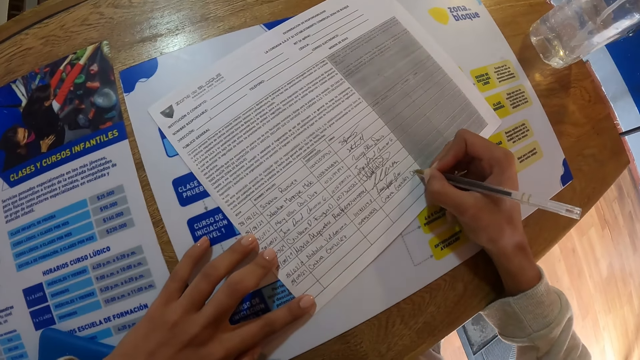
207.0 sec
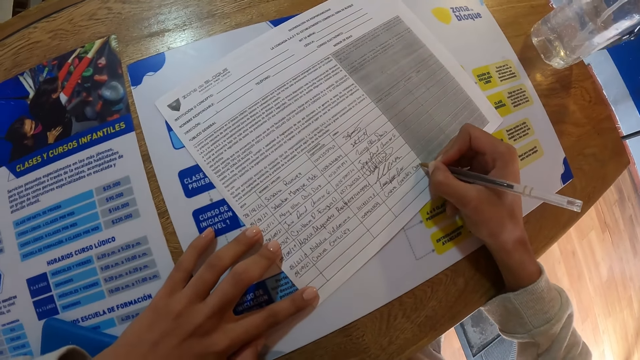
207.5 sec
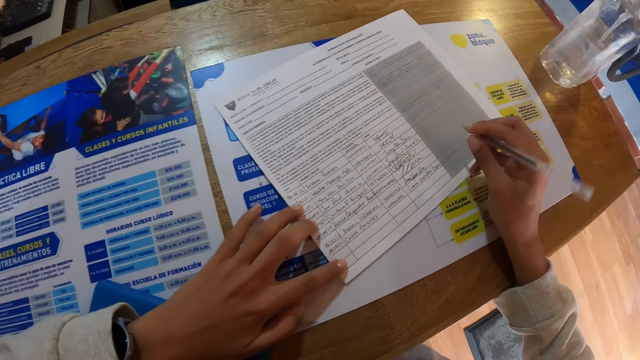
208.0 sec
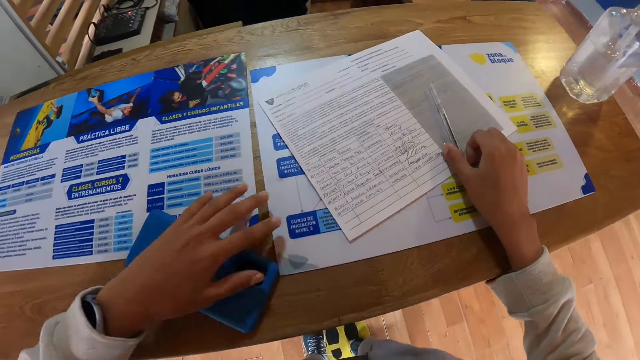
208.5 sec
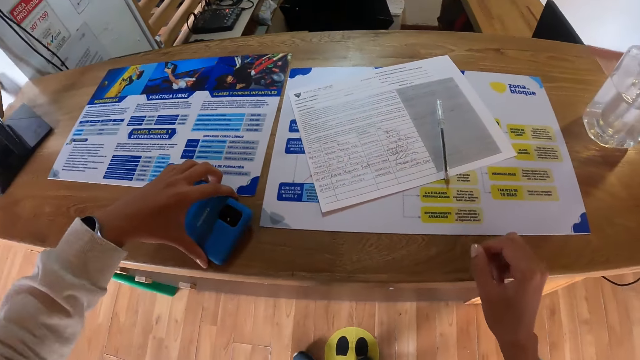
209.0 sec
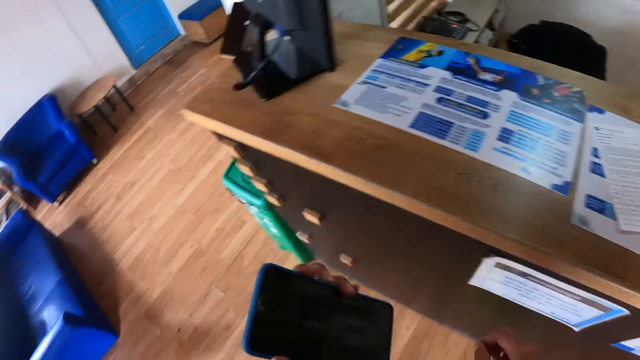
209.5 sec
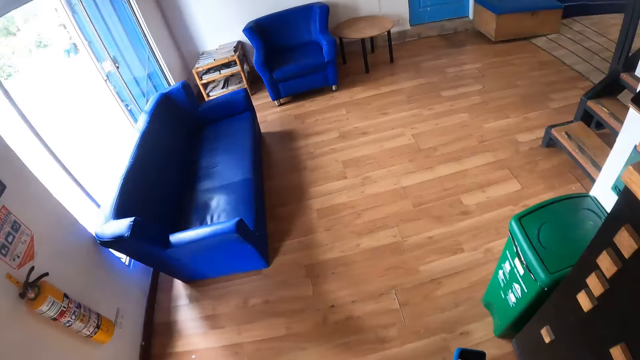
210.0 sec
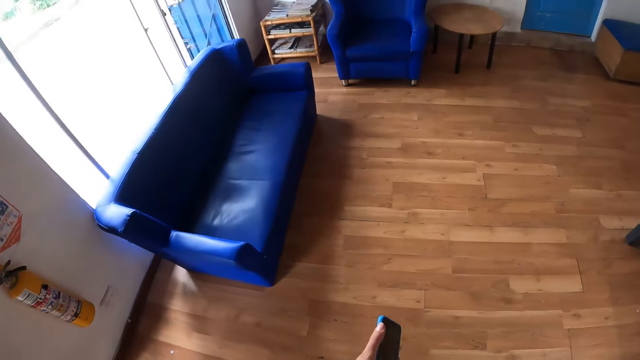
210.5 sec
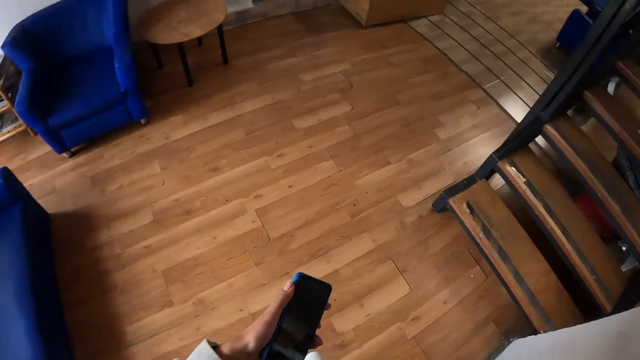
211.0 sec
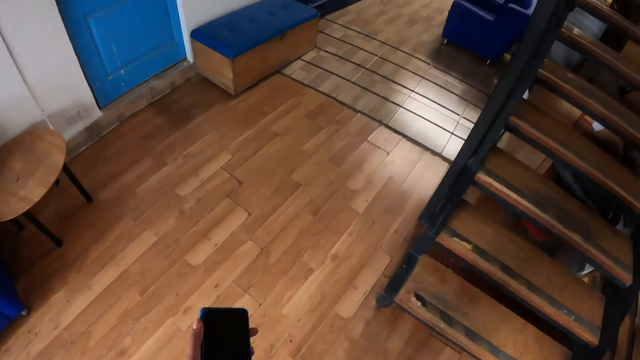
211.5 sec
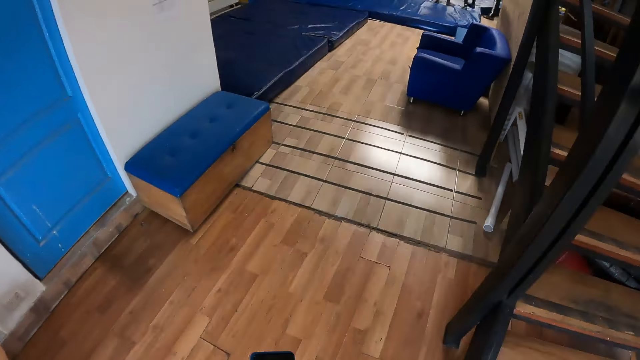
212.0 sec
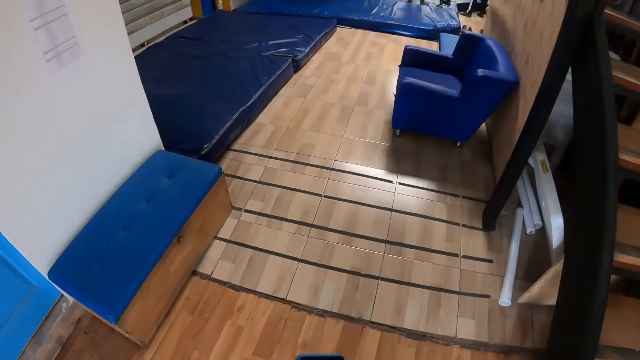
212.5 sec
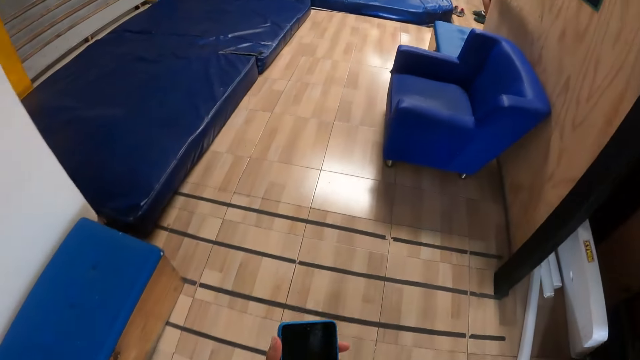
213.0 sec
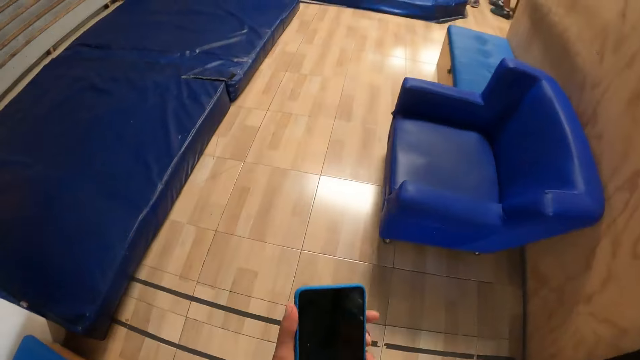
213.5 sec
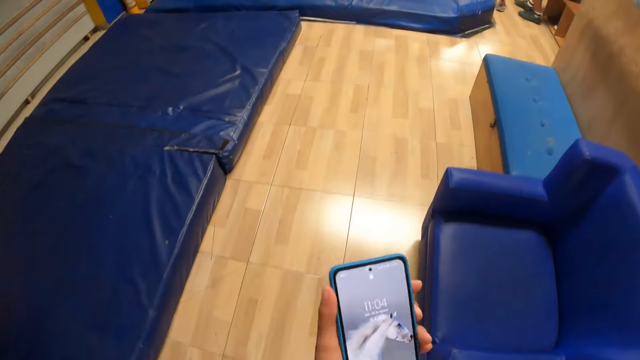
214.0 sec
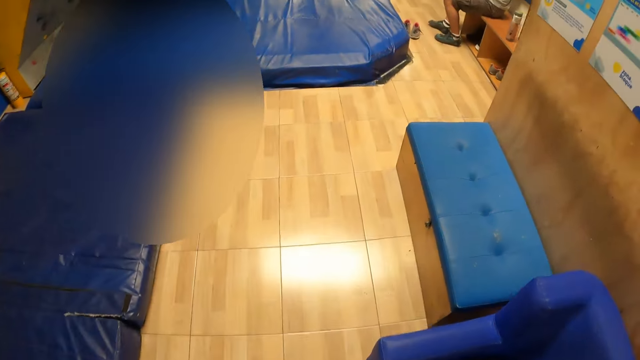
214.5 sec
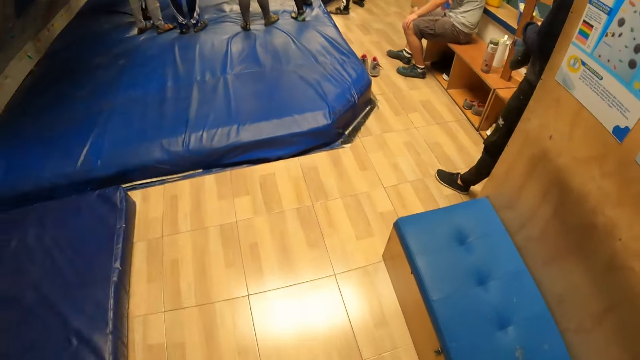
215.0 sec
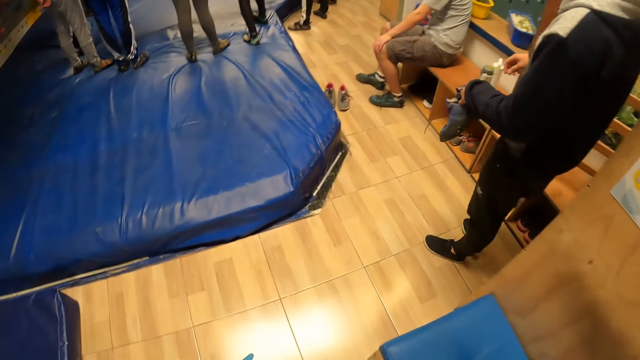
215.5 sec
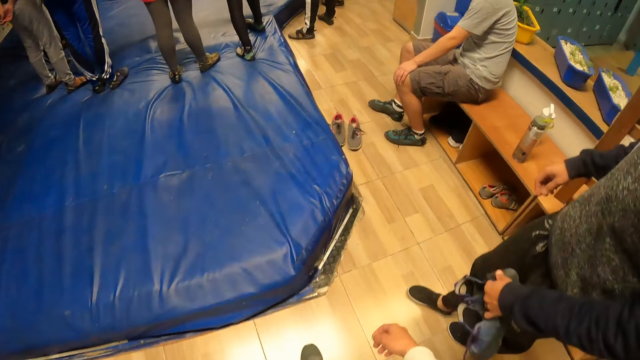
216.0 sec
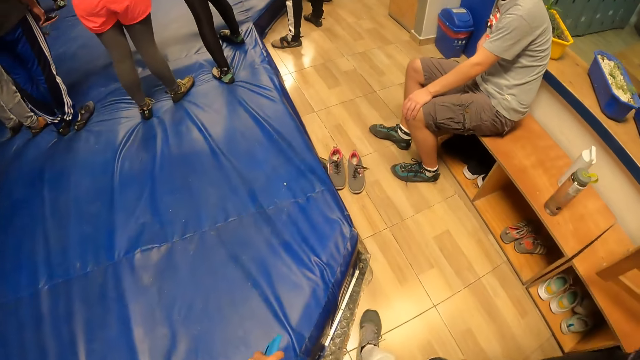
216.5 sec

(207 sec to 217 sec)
The camera wearer drops the biro in her right hand on the table at the reception in the wall climbing gym. She picks up the phone from the table at the reception in the wall climbing gym with her left hand. She walks into the gym room. She holds the phone in her left hand. The man holds a pair of shoes in his left hand.

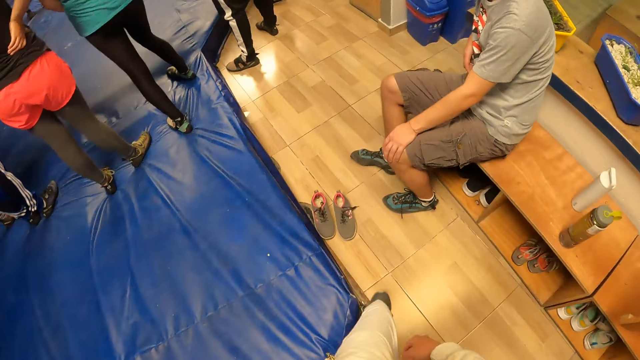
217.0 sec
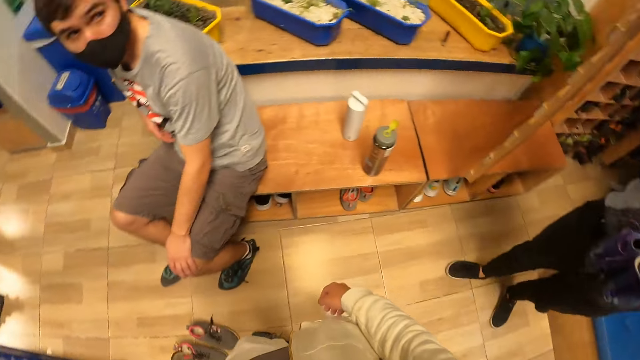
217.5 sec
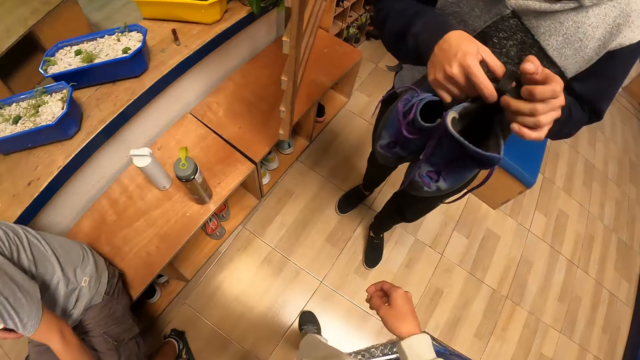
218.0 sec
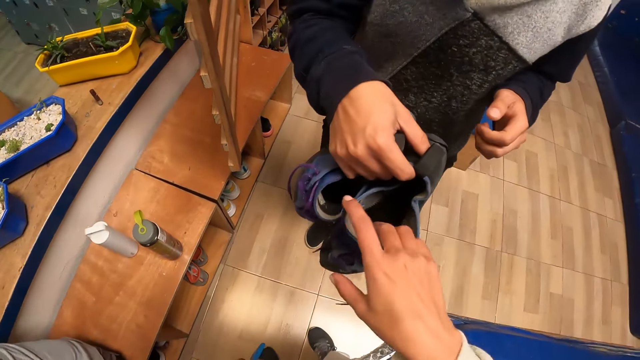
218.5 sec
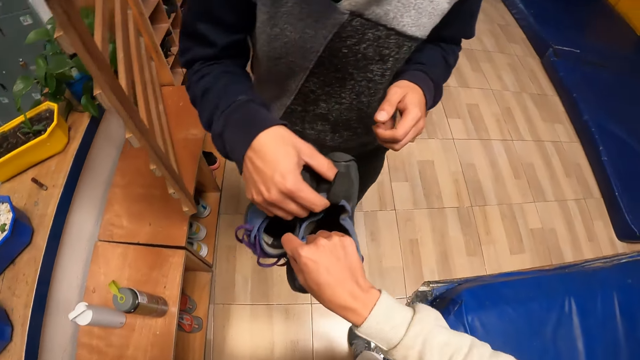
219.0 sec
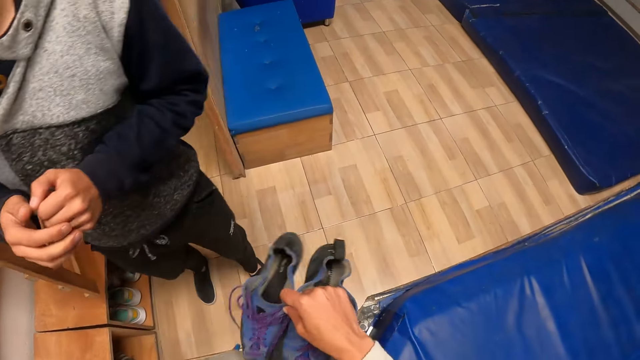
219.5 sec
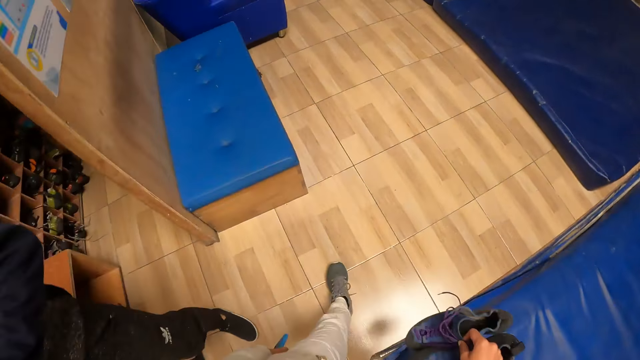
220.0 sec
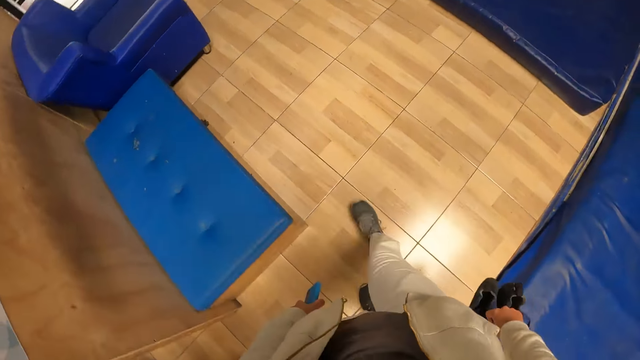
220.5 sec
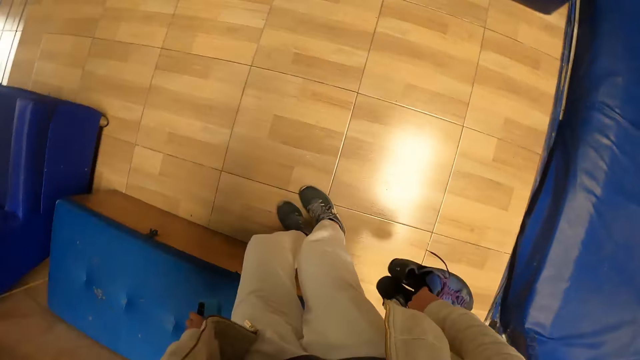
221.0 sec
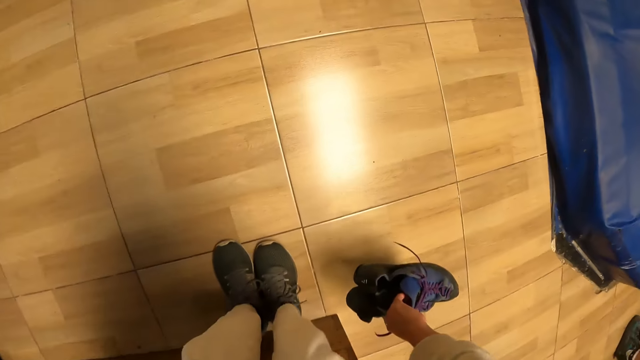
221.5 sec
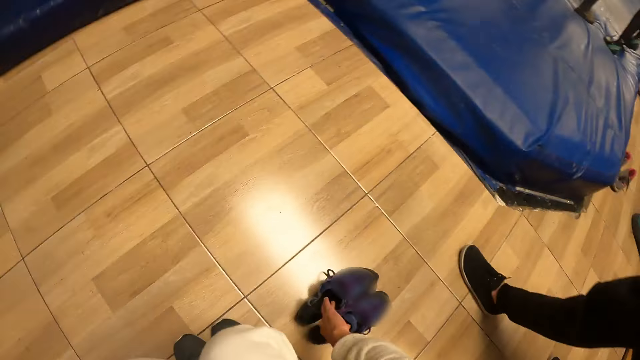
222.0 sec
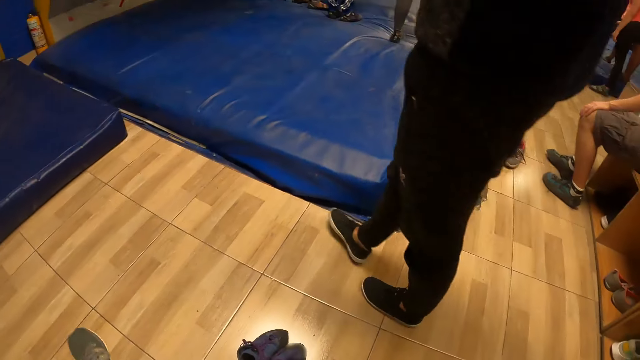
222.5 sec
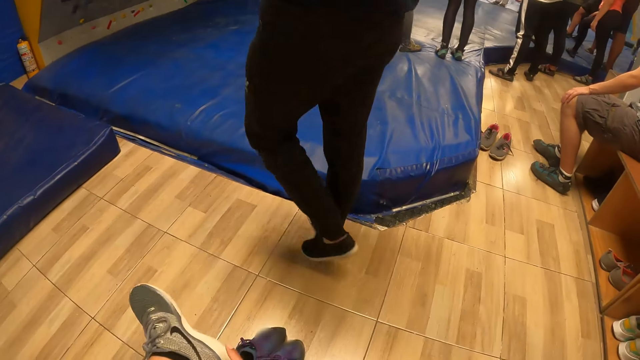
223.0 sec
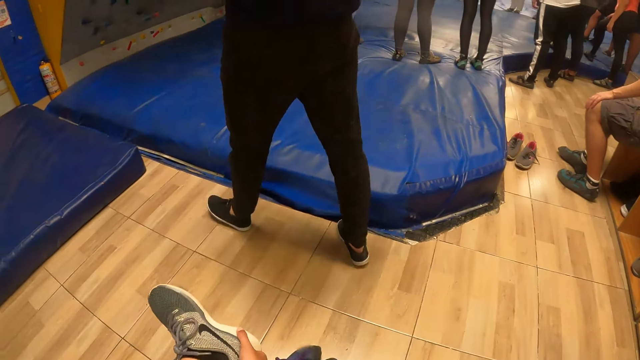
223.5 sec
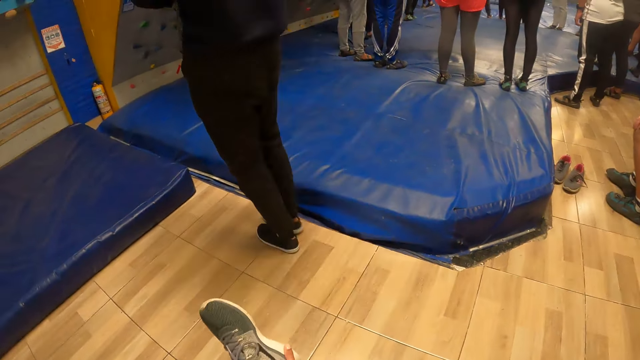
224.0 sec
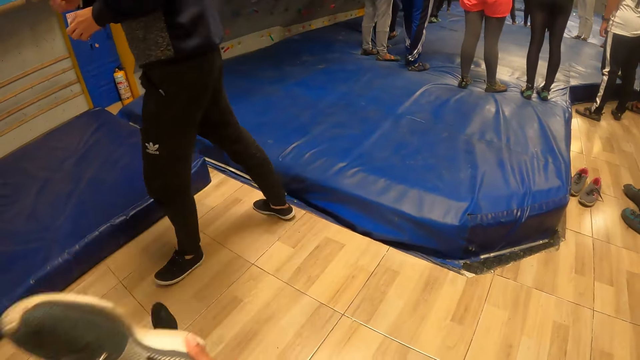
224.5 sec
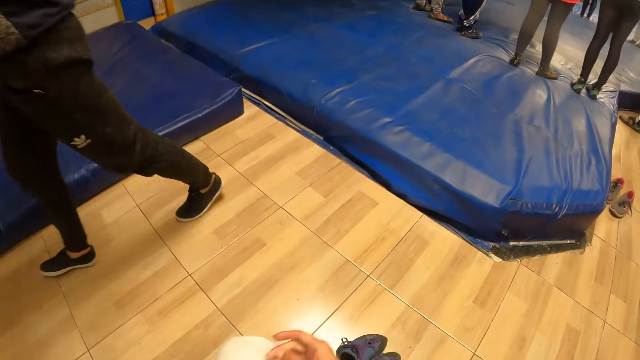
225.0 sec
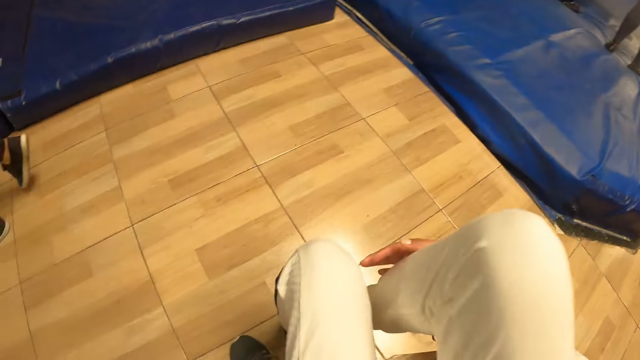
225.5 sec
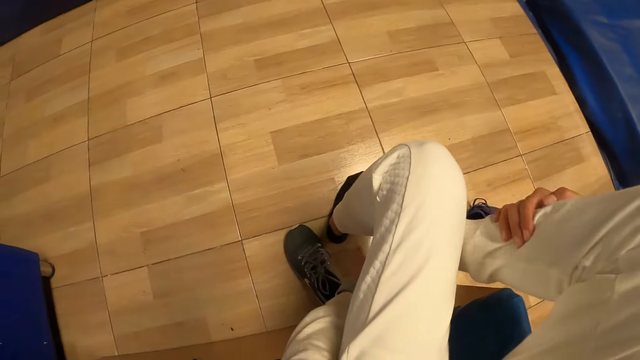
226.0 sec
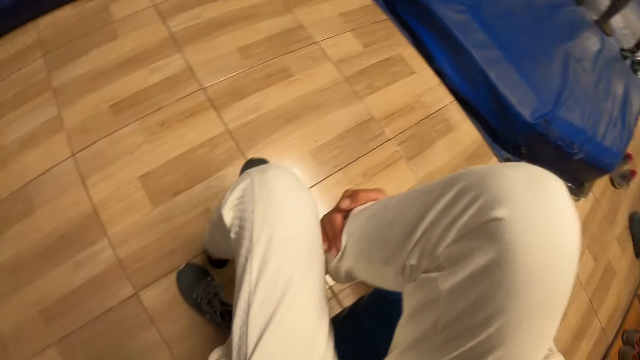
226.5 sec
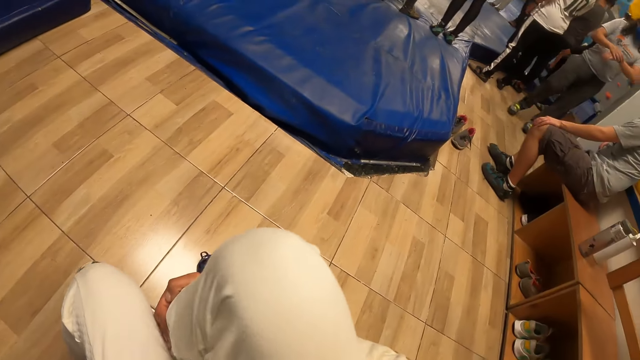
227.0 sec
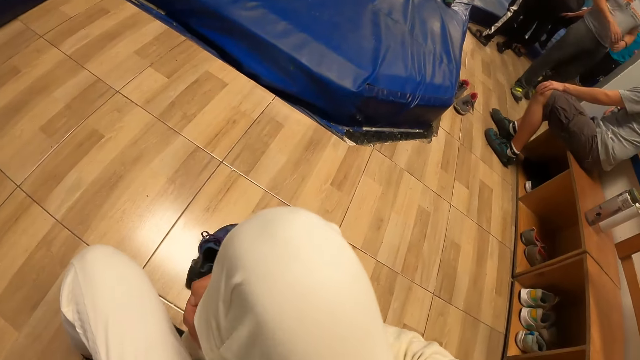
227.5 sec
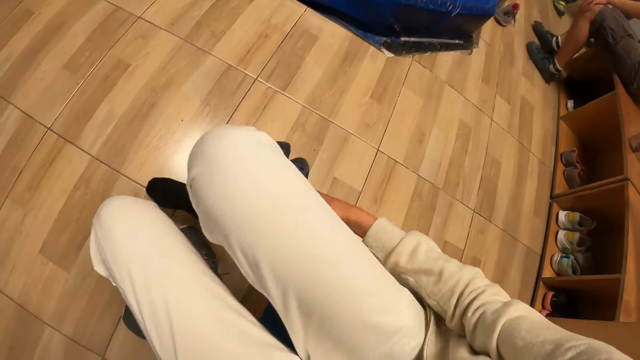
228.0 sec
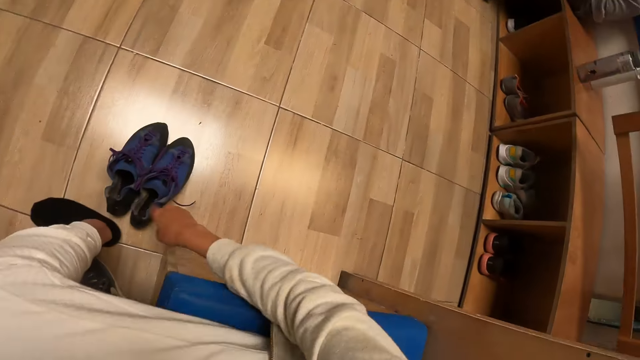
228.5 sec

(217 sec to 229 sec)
The man holds the pair of shoes with both hands. He holds the pair of shoes in his right hand. The man passes the pair of shoes in his right hand to the camera wearer's right hand. The camera wearer collects the pair of shoes from the man. She sits on a couch in the wall climbing gym. She drops the pair of shoes in her right hand on the floor. She removes a sport shoe on her left leg with her right hand.
